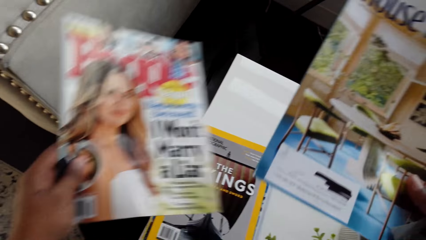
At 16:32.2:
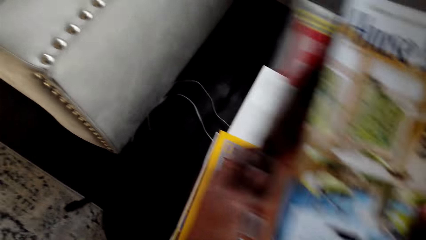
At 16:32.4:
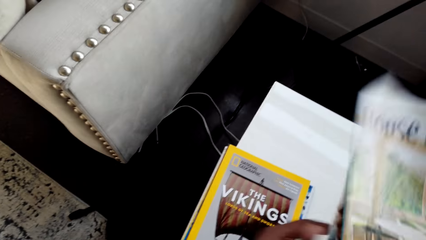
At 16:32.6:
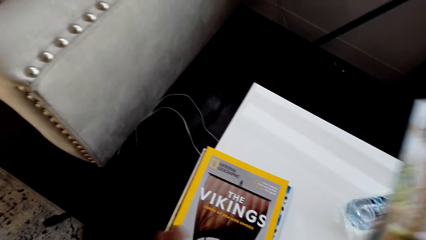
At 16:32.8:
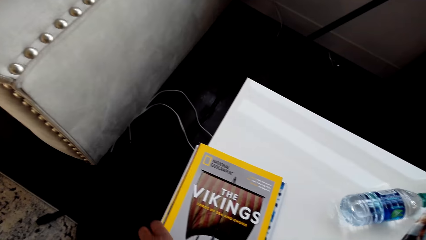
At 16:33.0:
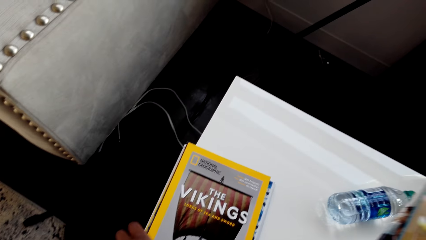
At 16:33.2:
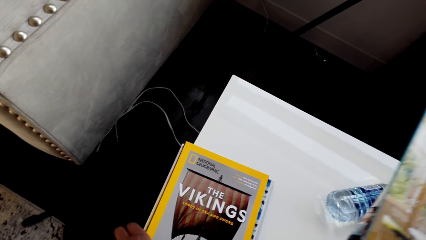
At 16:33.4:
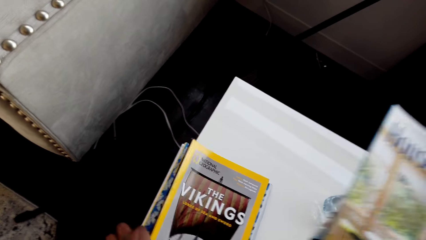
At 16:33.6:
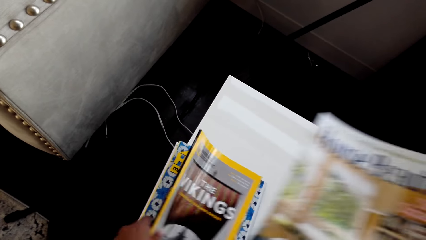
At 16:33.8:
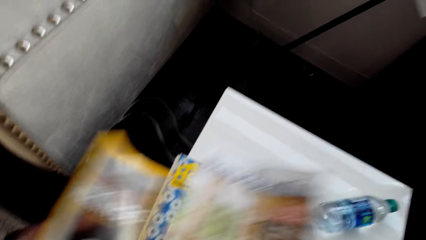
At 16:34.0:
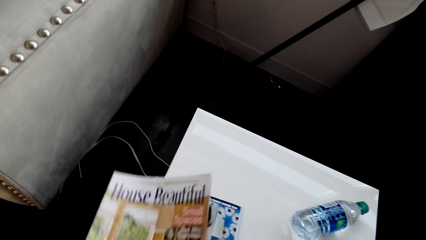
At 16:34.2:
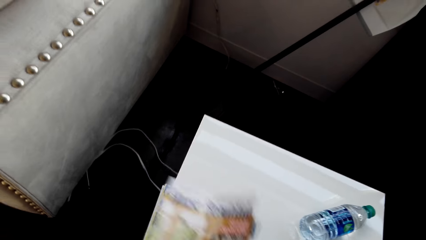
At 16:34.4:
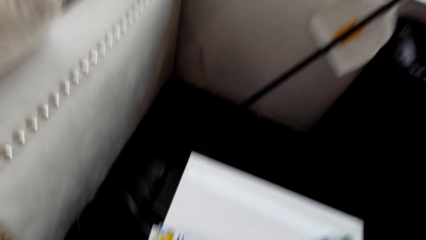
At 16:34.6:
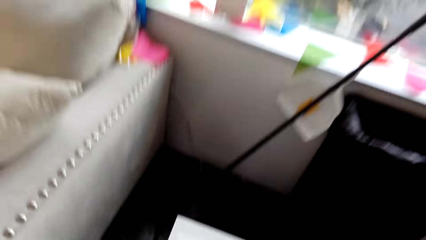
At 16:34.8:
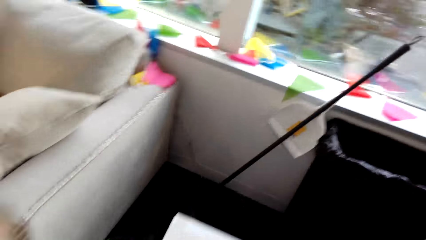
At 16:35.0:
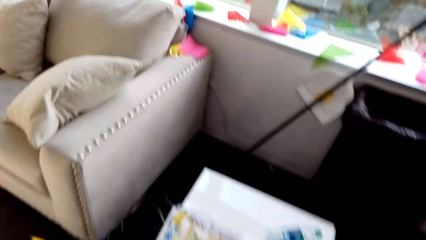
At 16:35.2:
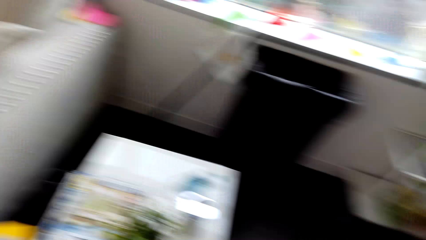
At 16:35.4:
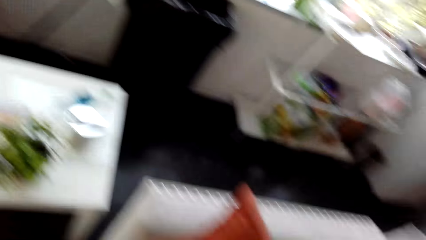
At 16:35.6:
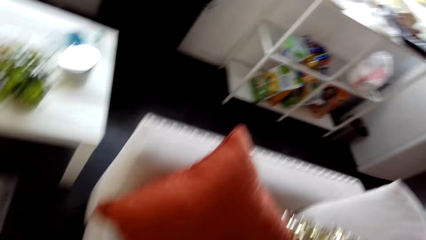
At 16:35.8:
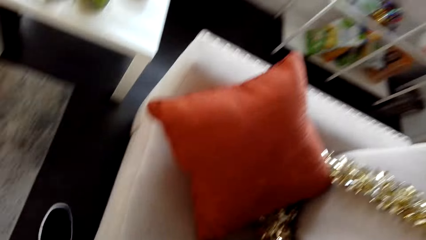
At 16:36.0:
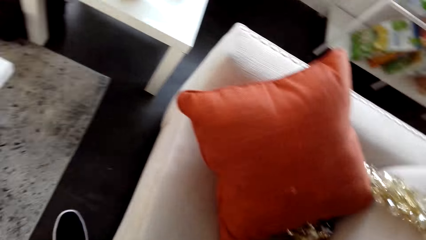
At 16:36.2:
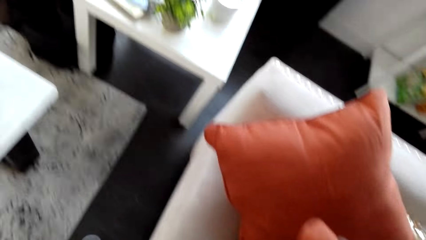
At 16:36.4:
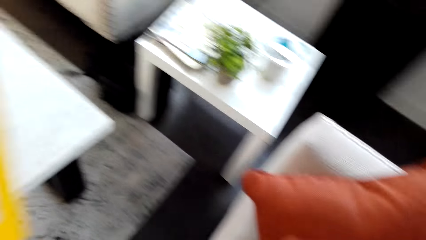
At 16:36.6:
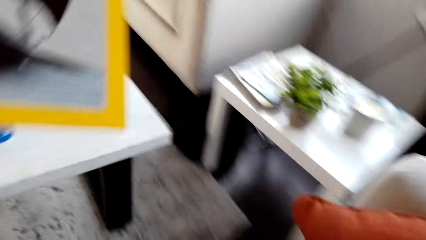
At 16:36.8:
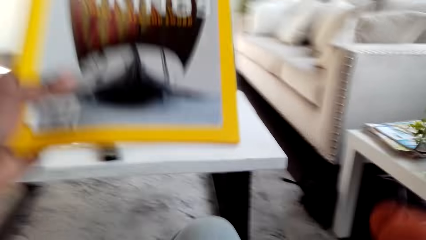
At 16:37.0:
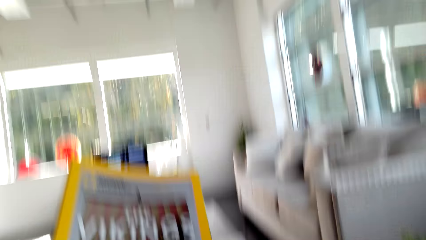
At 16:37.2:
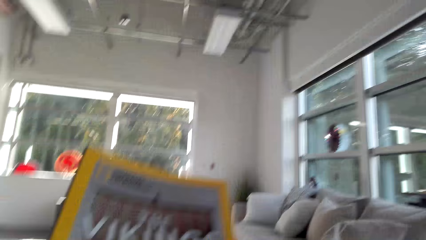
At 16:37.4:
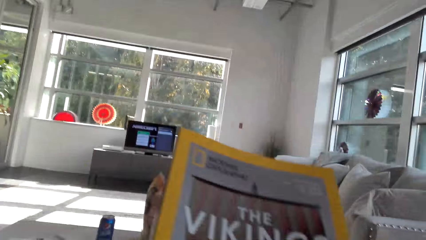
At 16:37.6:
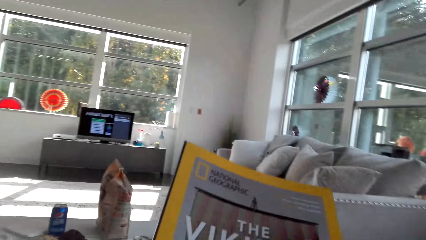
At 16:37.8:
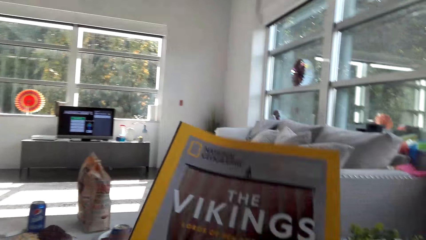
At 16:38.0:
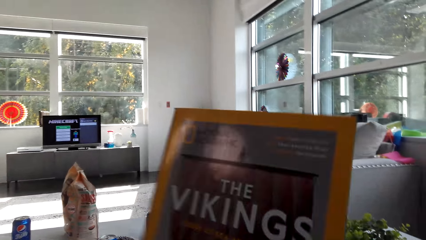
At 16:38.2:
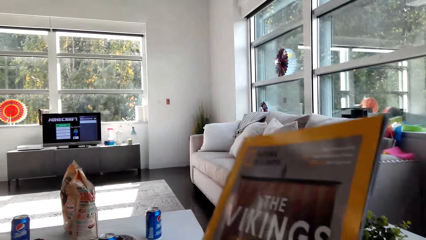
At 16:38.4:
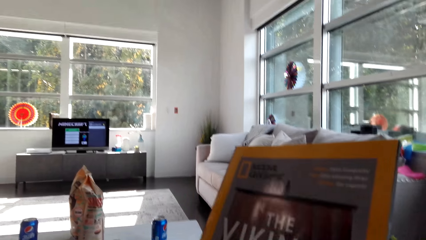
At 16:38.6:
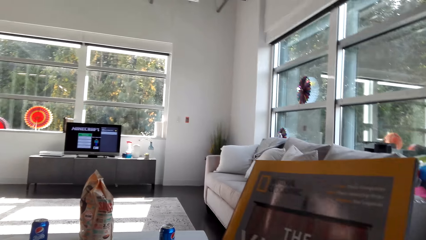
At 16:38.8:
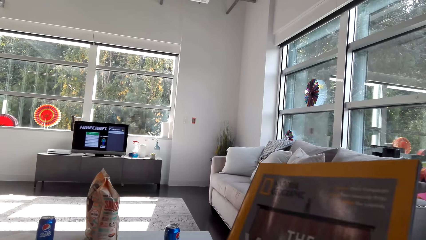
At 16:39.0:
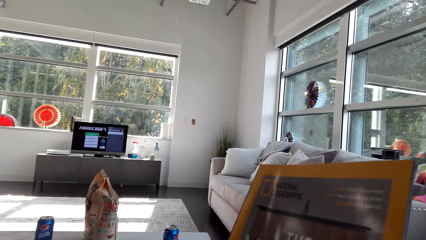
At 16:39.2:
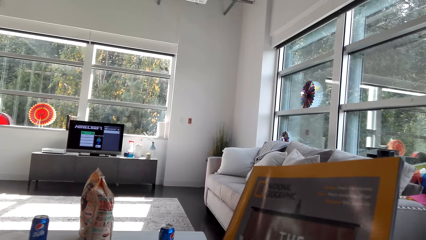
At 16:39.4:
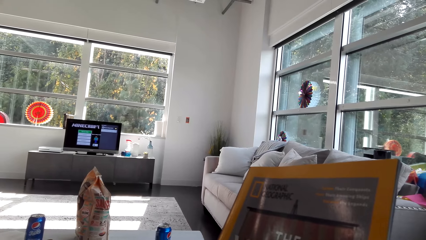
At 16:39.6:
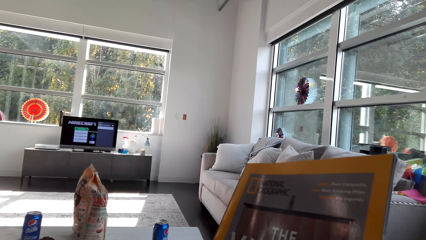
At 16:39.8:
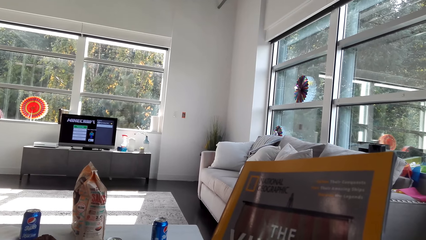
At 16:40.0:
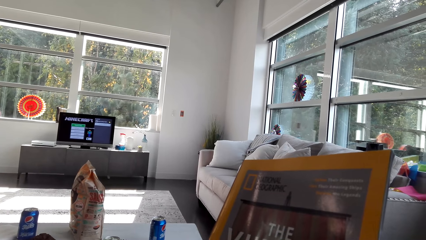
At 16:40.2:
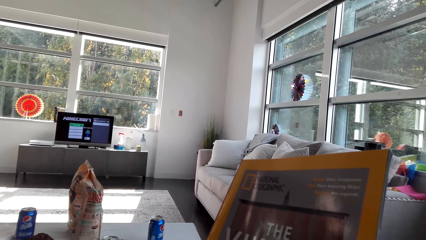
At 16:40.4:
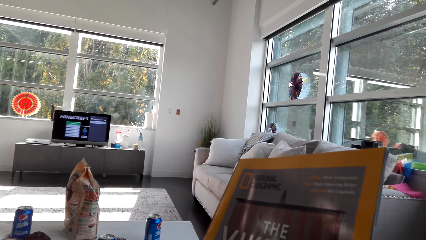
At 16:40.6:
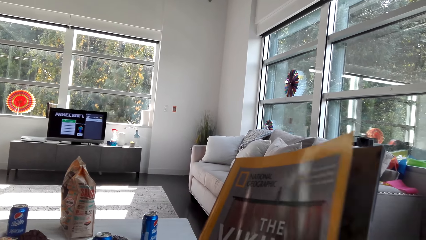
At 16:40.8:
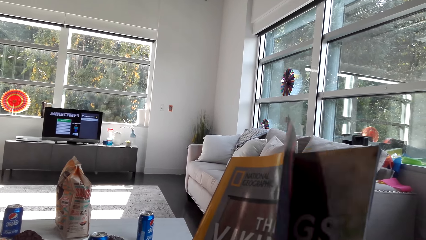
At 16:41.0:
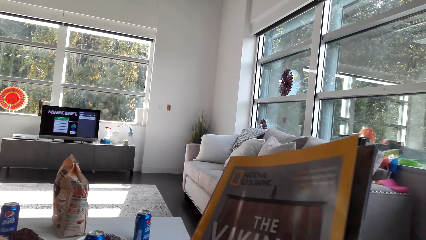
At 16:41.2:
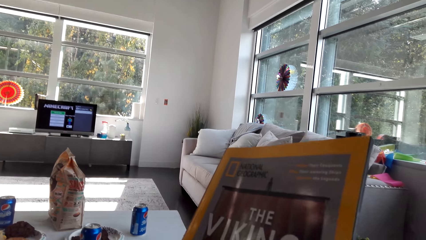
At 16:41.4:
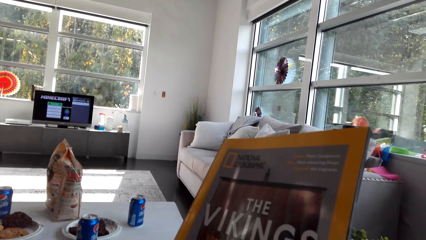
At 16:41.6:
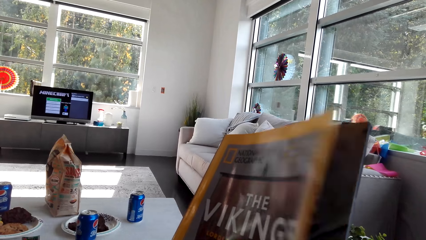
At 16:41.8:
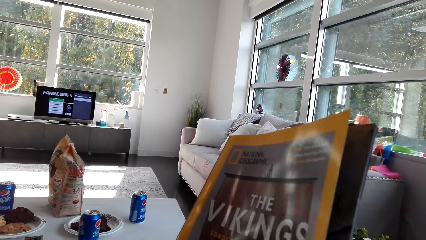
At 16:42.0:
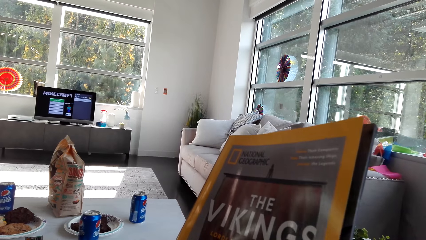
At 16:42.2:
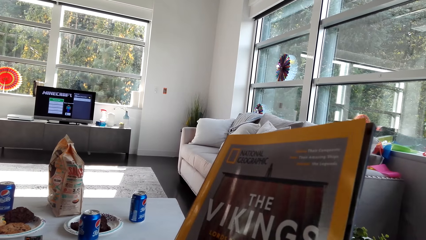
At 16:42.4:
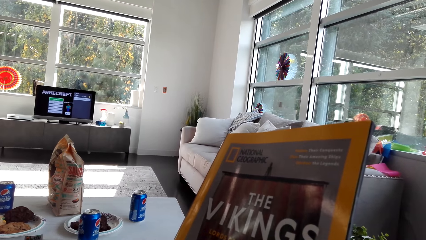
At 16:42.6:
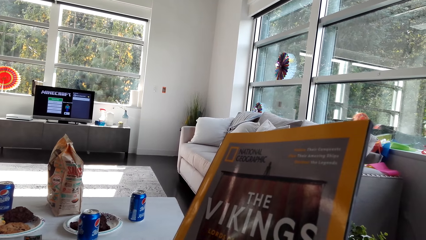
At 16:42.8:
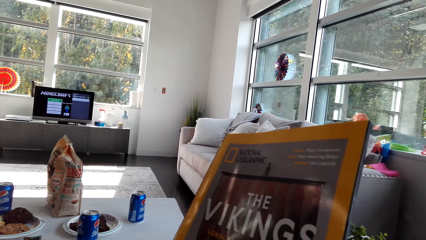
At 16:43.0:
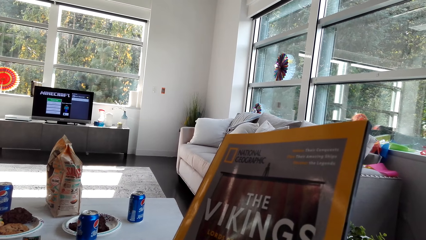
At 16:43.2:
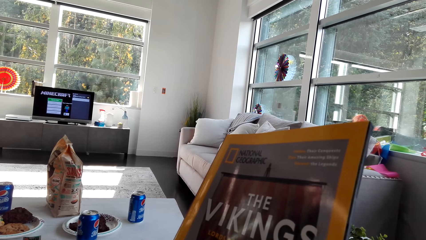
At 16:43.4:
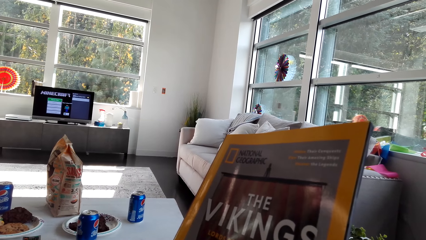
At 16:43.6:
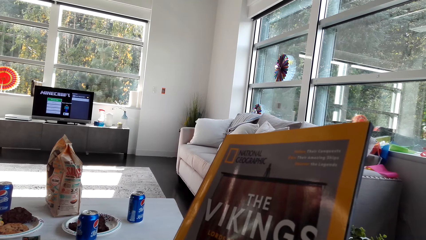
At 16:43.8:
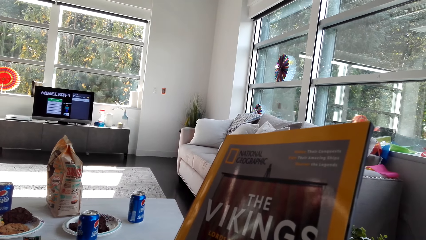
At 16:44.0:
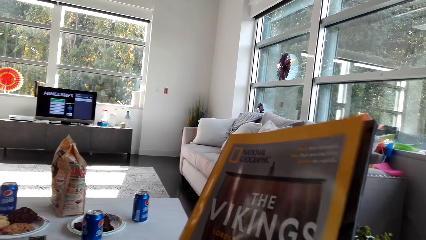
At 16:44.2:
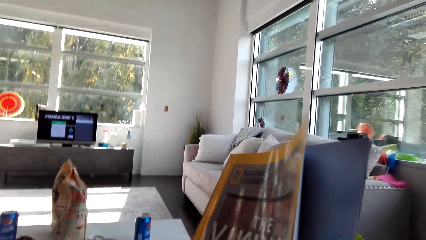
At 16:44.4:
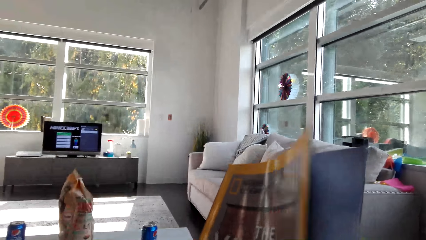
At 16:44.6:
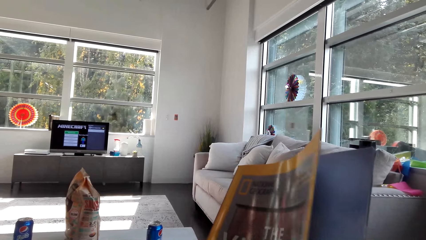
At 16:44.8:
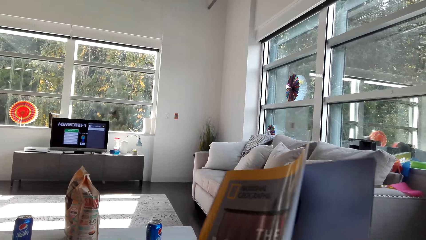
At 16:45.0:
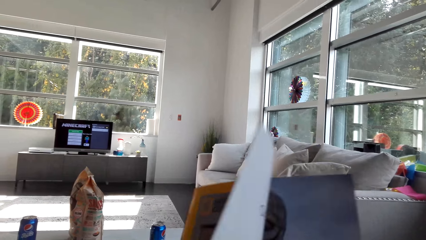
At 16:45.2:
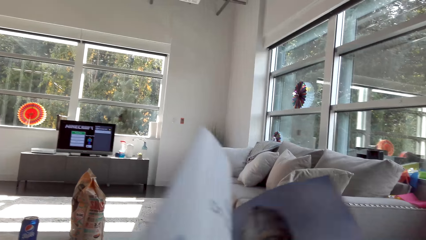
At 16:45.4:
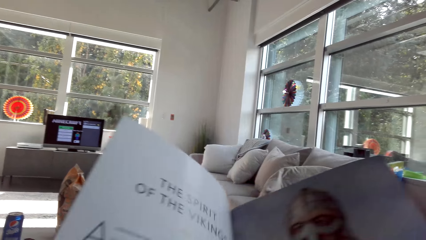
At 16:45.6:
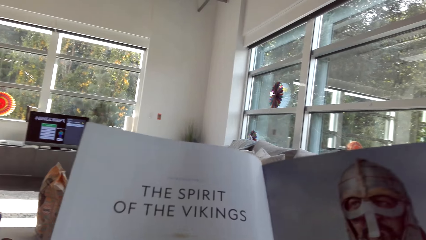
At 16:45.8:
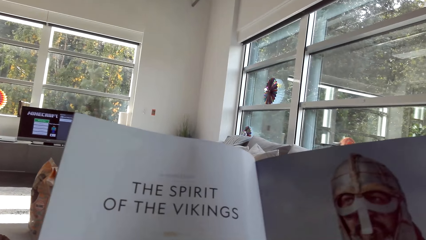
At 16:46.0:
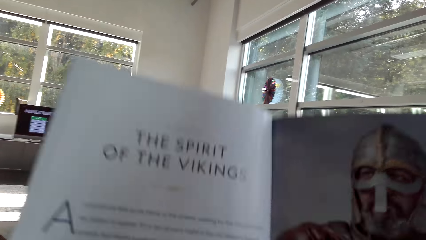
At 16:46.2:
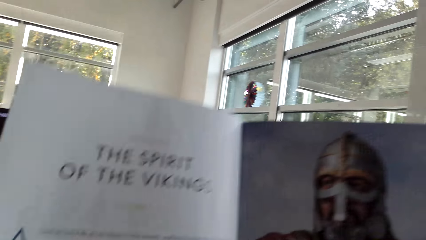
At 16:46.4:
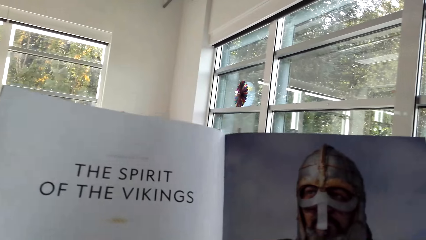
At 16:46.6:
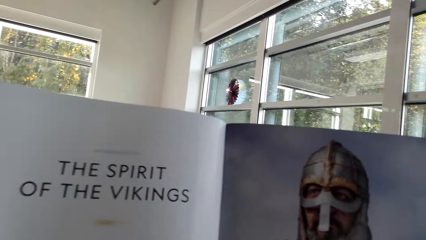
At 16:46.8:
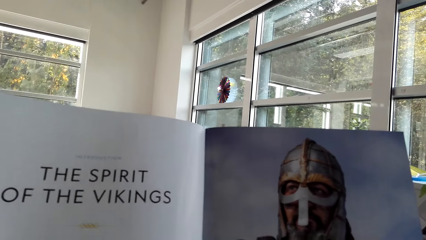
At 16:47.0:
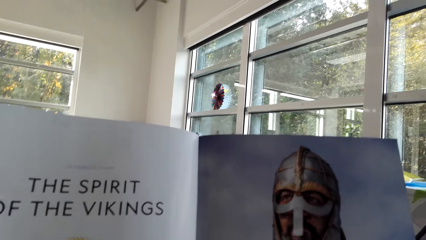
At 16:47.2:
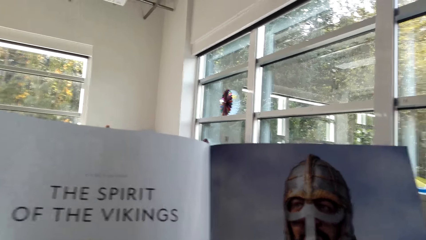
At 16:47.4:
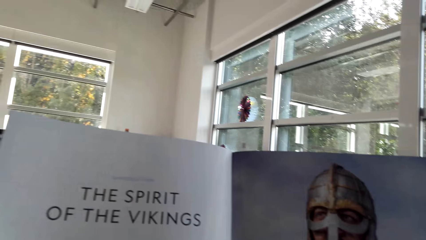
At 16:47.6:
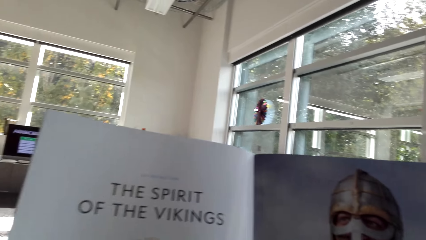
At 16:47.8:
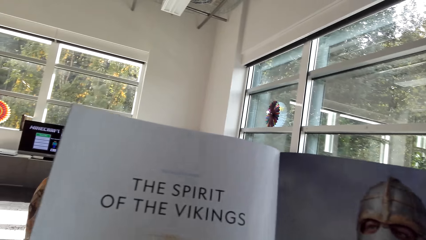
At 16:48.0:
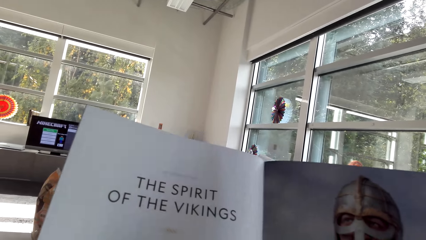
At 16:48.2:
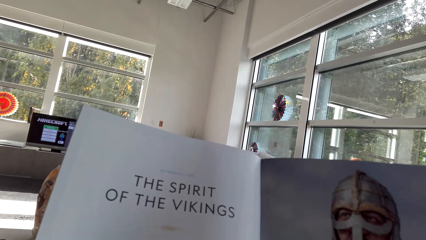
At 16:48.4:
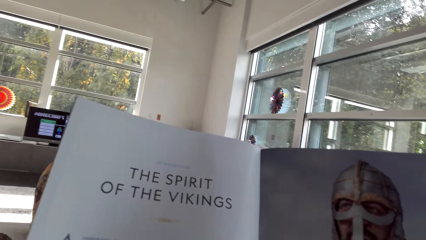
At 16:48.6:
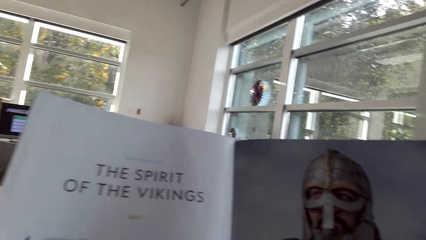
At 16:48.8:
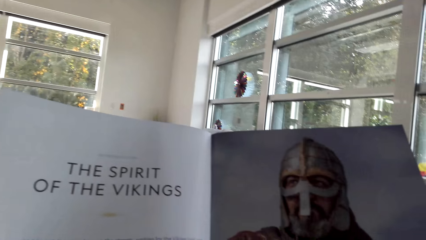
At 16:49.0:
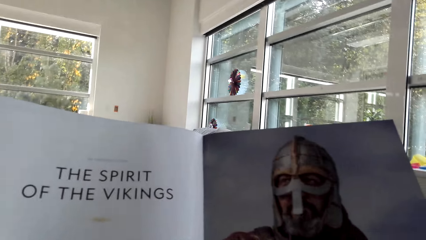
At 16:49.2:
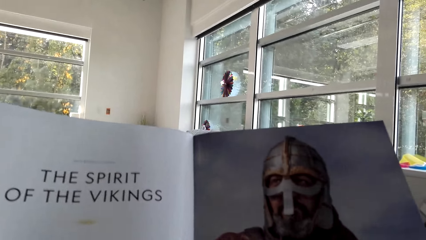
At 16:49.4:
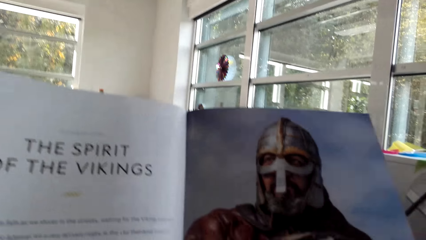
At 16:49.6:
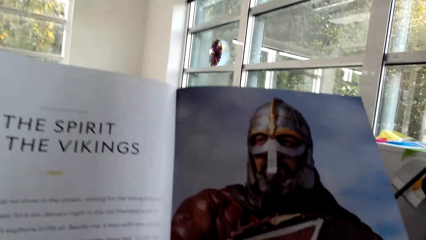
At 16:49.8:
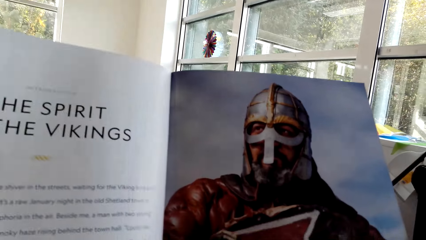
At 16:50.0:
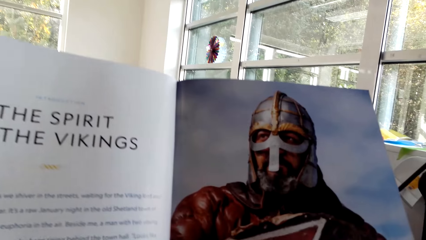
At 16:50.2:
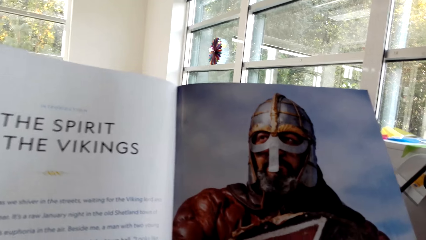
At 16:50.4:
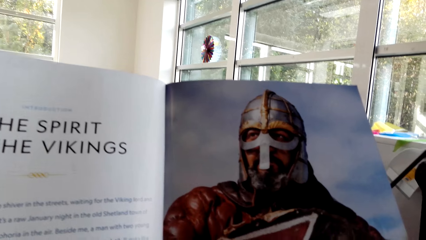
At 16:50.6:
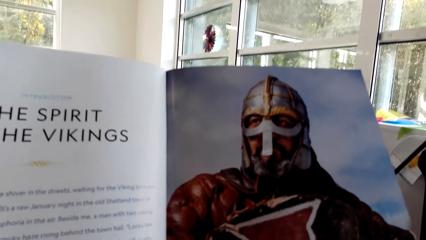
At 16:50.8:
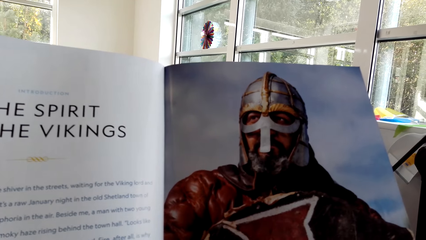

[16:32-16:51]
The camera wearer picks the magazine from the table. They lift the magazine. They transfer the magazine to the right hand. They pick the magazine from the table. They drop the magazine. They touch the magazine. They walk around. They sit down. They read the magazine. A man converses with the camera wearer. The camera wearer opens the page of the magazine. They read the magazine.
